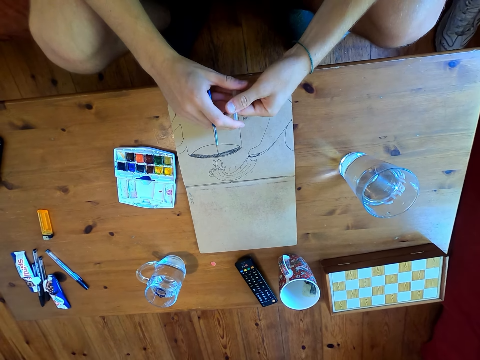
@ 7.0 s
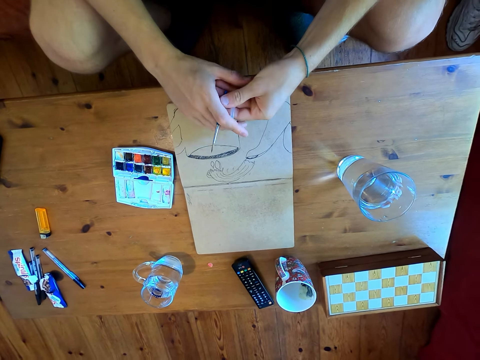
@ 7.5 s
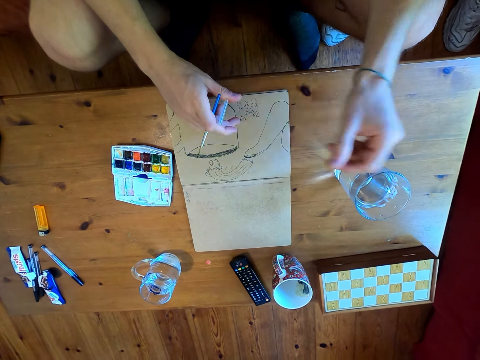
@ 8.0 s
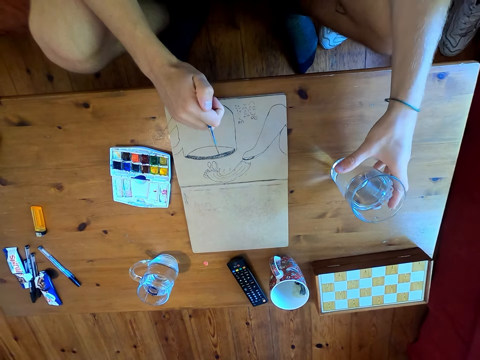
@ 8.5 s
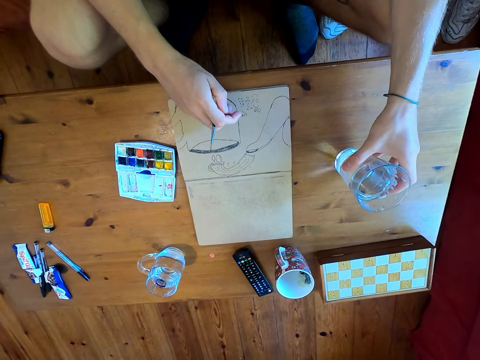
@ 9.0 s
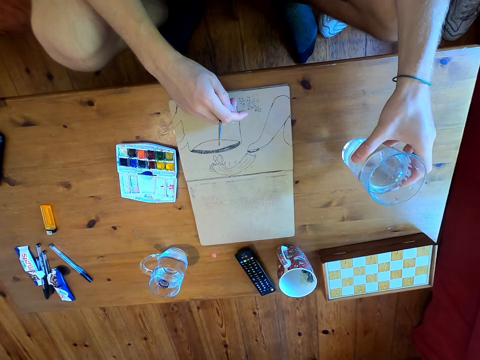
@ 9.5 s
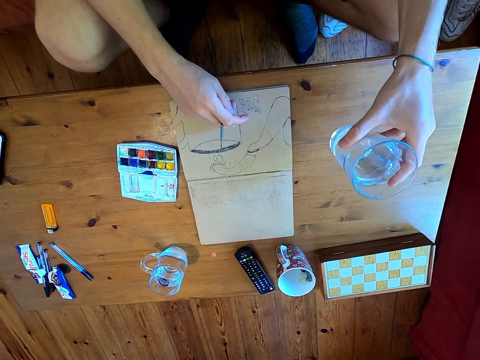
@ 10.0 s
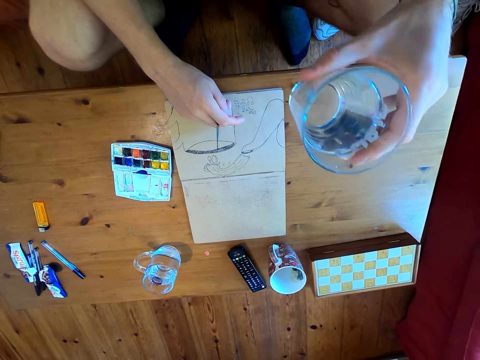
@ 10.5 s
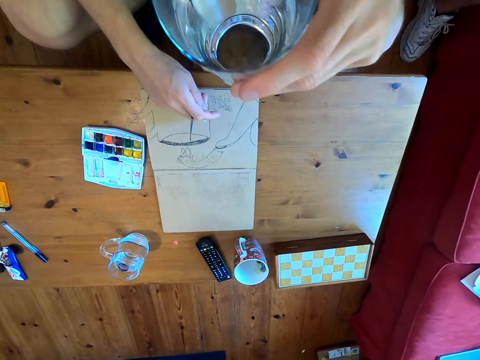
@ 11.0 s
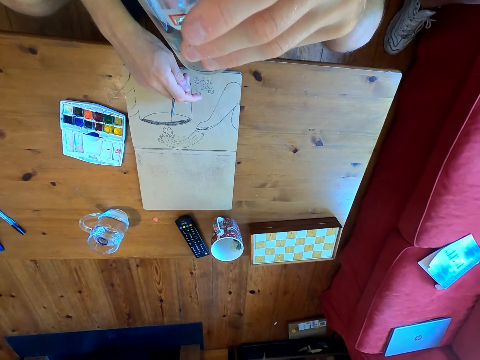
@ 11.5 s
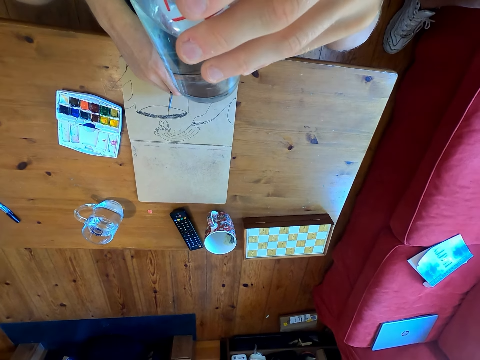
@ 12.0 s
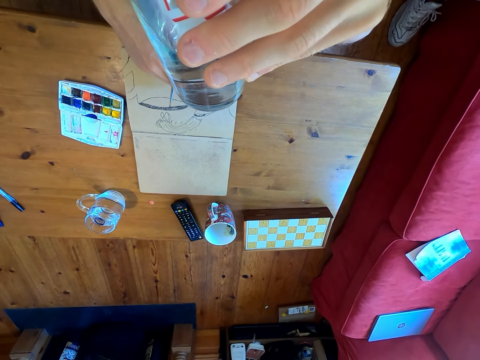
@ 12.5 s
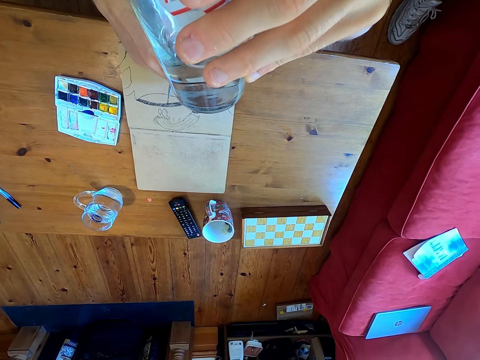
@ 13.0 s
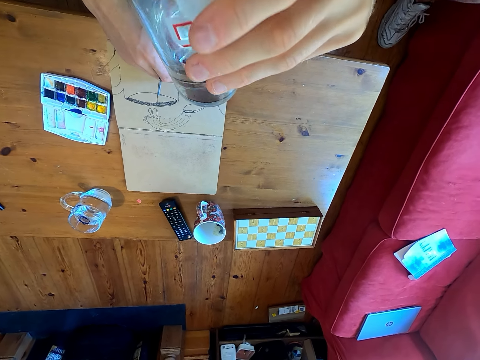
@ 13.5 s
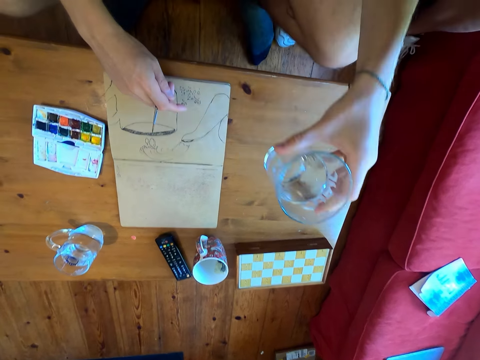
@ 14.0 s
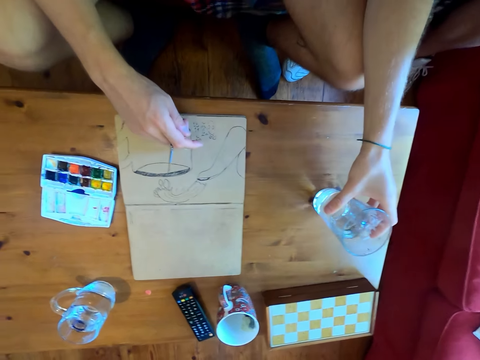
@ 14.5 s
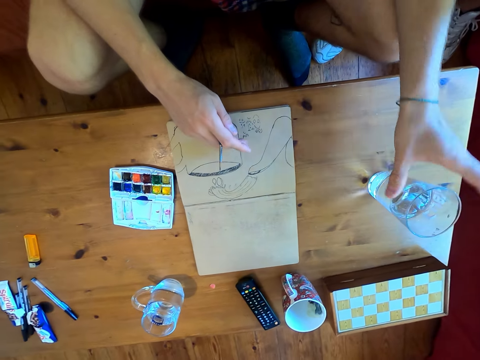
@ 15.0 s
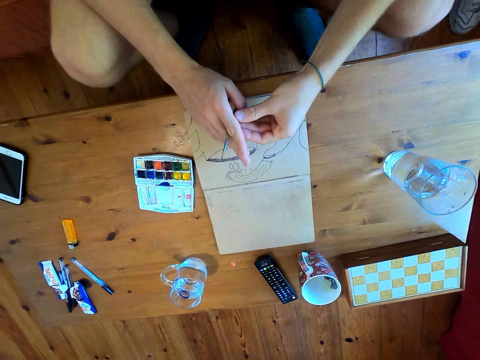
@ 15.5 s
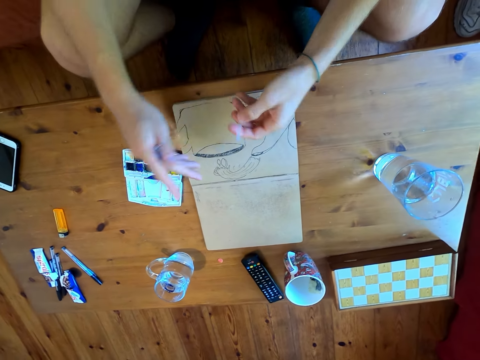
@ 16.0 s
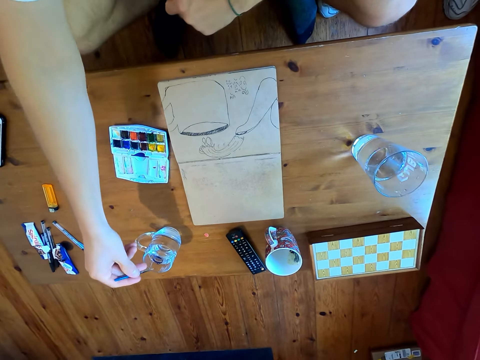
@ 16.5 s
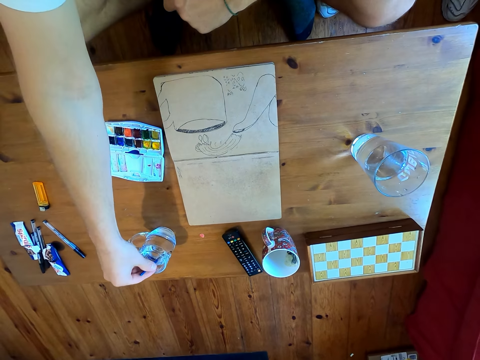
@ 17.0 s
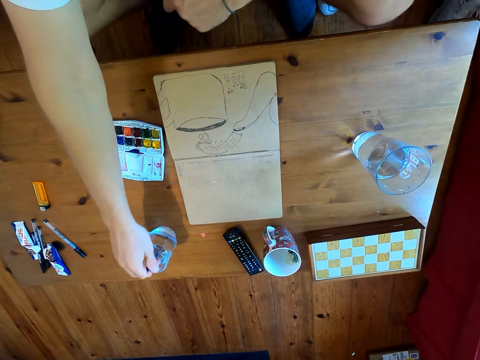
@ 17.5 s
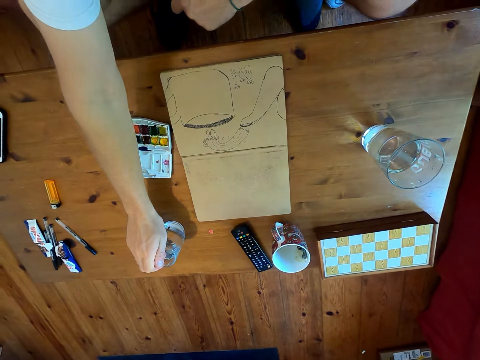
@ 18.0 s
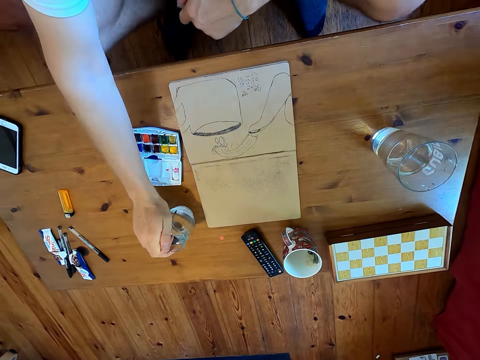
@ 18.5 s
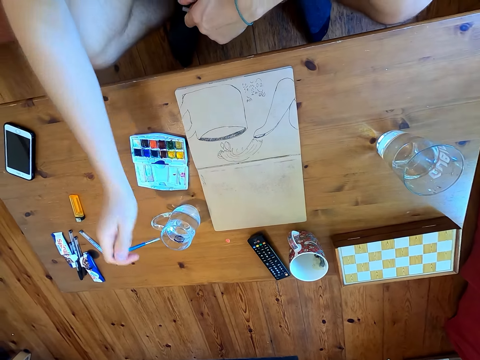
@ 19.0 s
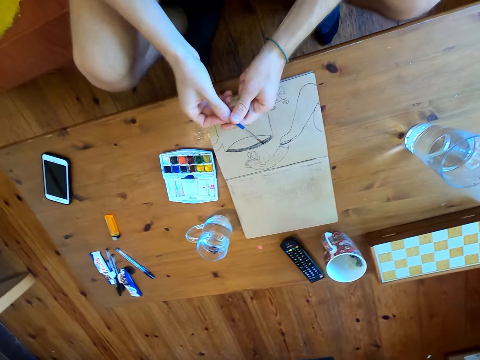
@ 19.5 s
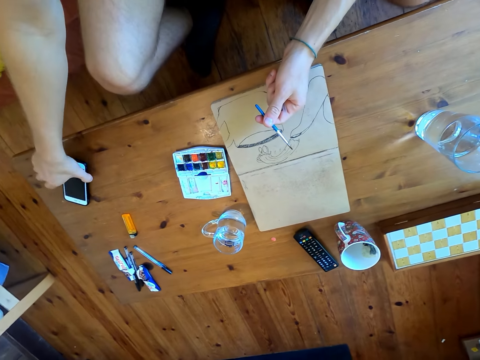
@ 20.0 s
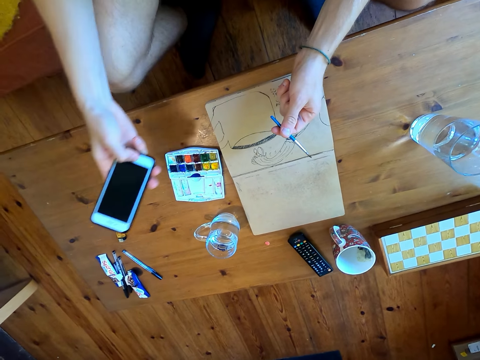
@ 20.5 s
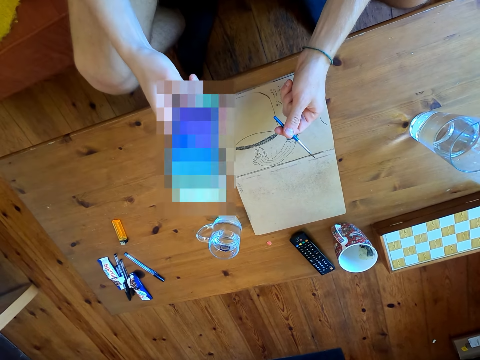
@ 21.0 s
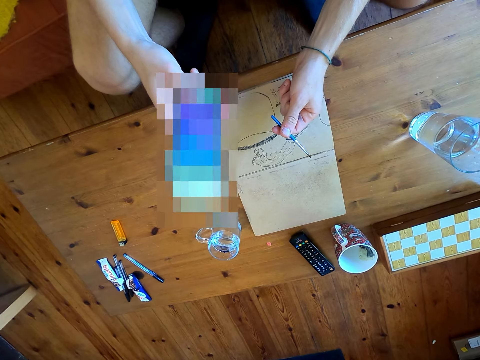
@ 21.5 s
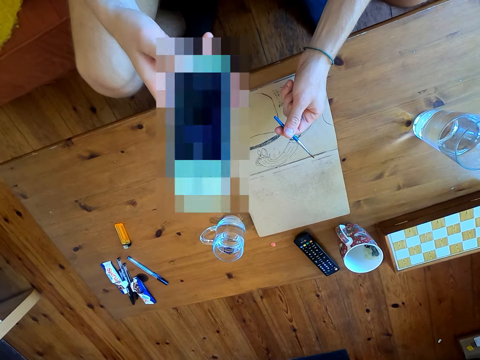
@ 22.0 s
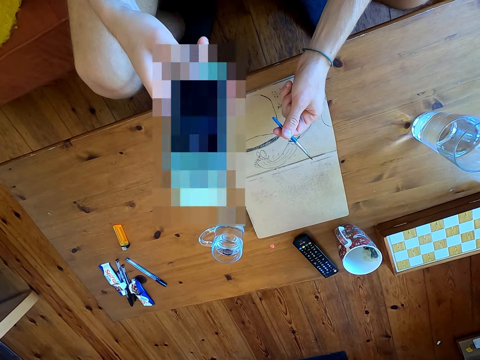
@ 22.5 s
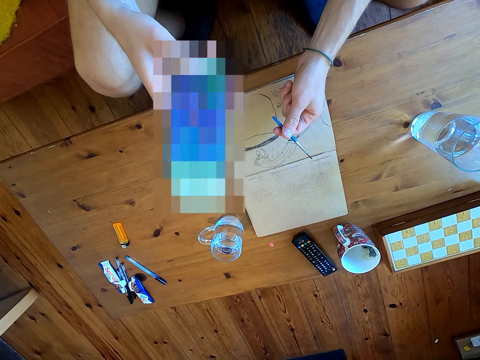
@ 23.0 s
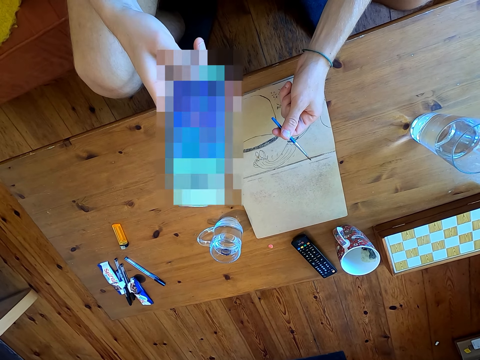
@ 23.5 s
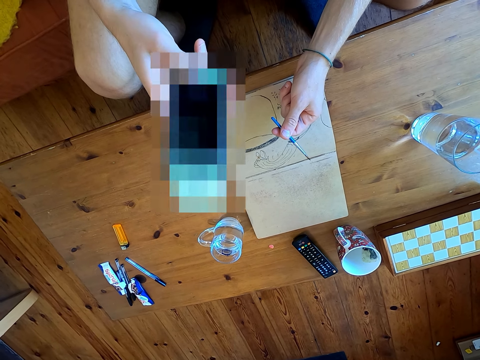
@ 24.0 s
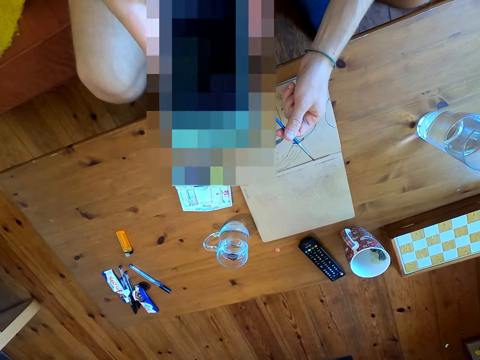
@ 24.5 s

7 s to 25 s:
The camera wearer takes a glass of water from the table. They drink the water in the glass. They put the glass of water on the table. They dip the paint brush in the glass of water. They pull the glass of water. They pick up a phone from the table. They operate the phone.

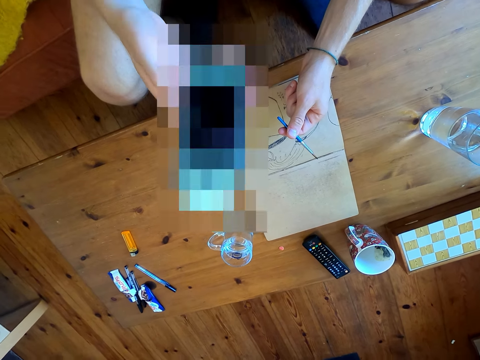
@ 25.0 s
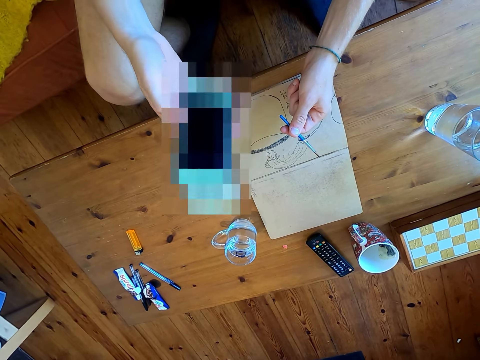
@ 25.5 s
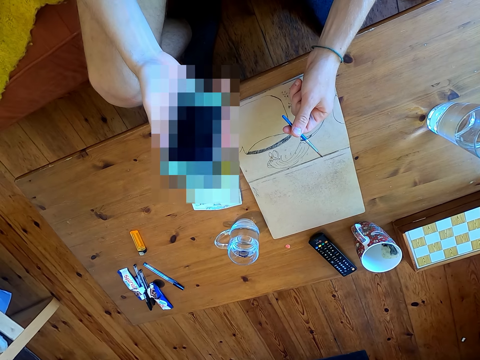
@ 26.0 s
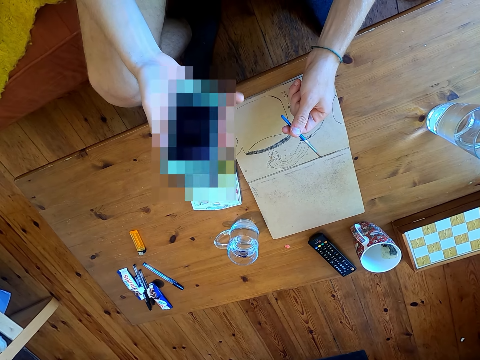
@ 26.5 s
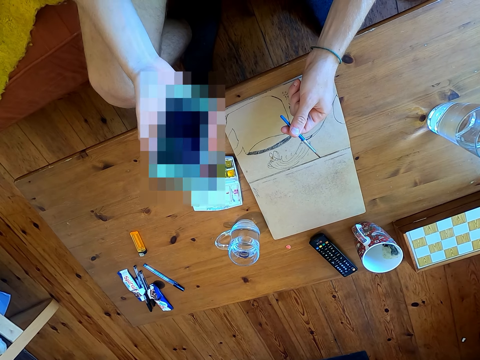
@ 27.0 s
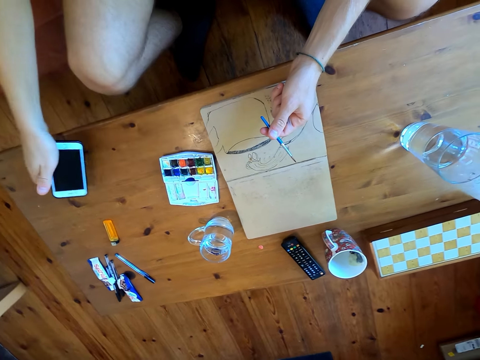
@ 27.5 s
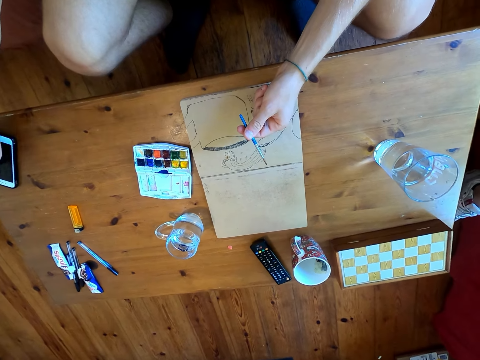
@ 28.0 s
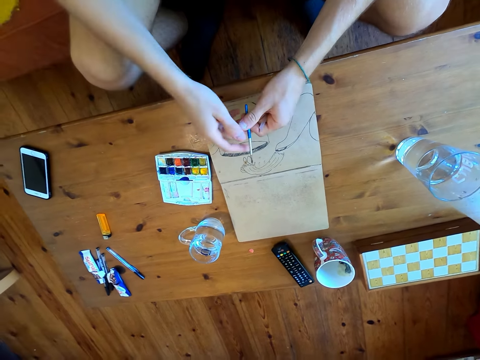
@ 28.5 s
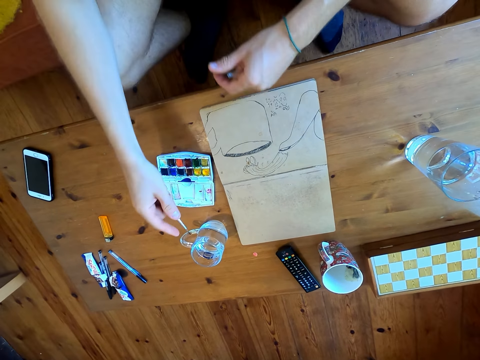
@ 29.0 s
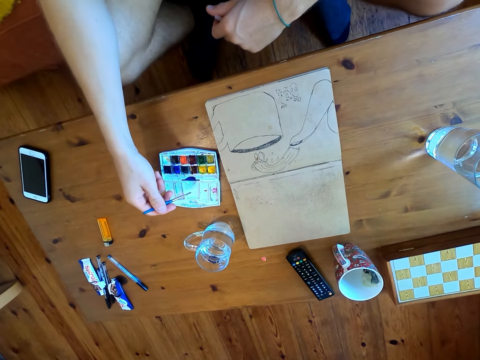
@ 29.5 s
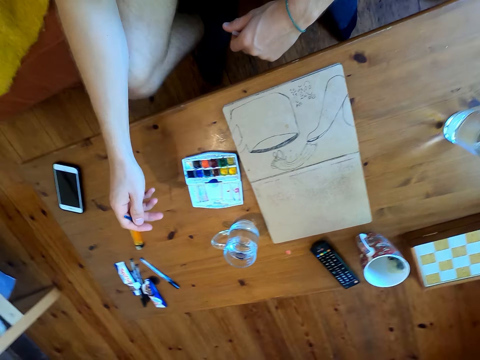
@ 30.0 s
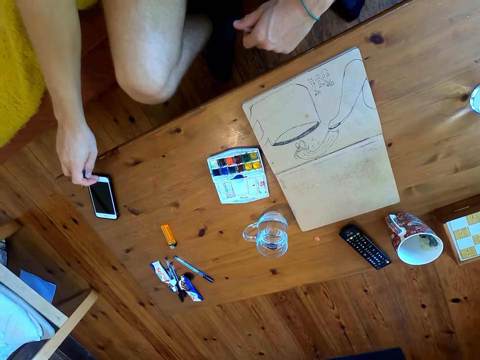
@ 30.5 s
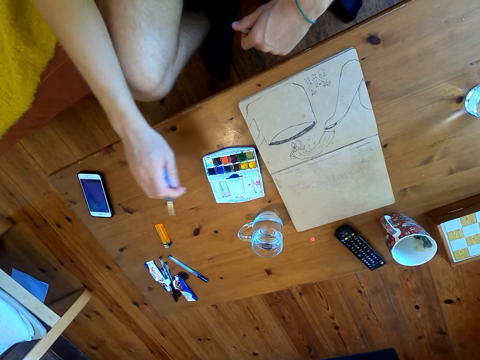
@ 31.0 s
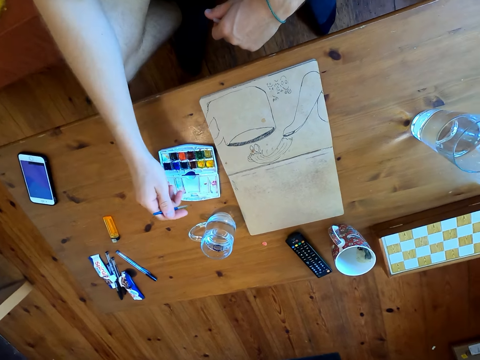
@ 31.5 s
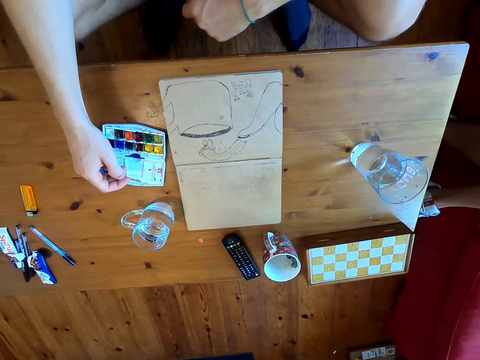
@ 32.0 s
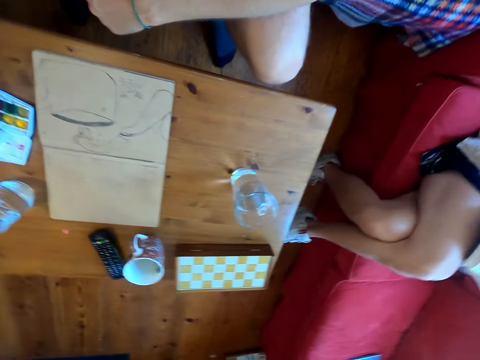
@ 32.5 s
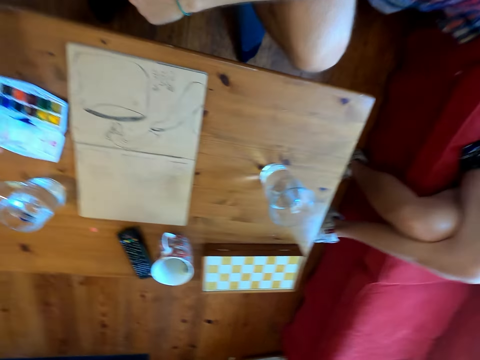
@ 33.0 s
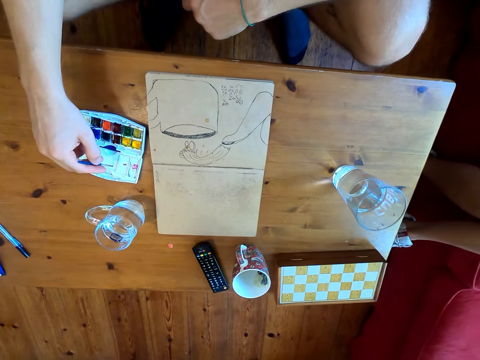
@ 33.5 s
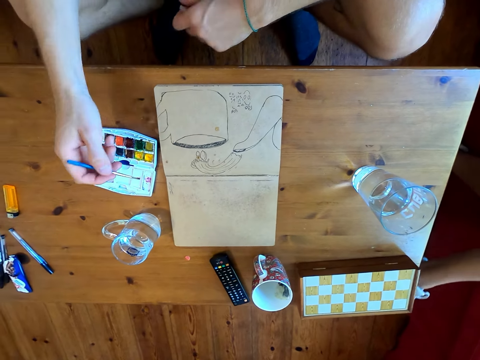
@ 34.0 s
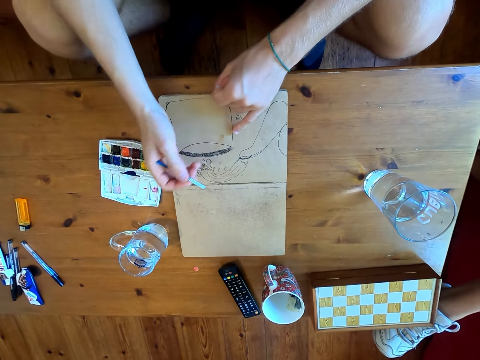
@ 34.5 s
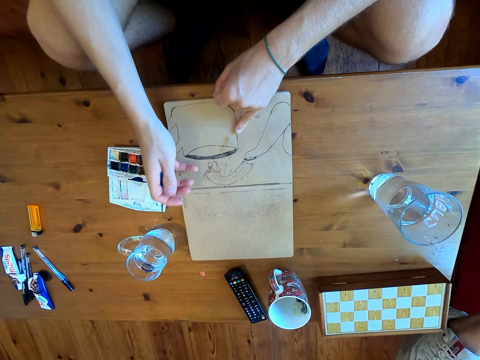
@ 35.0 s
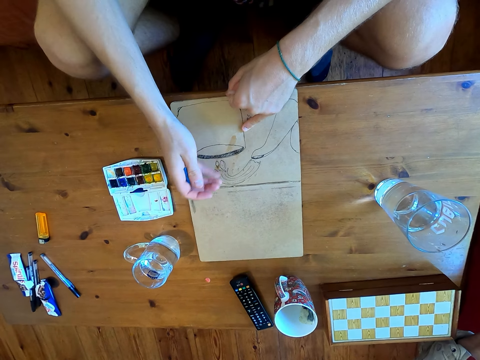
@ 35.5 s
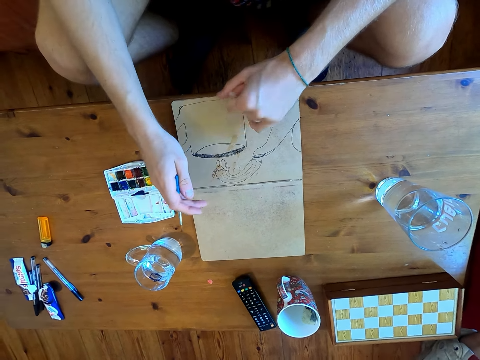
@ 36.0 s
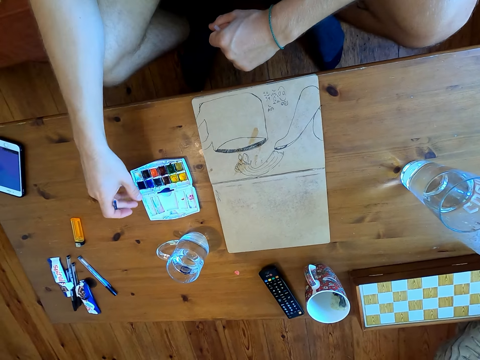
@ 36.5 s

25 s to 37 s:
The camera wearer puts the phone on the table. They operate the phone. They immerse the brush in watercolor. They wipe the paper.
